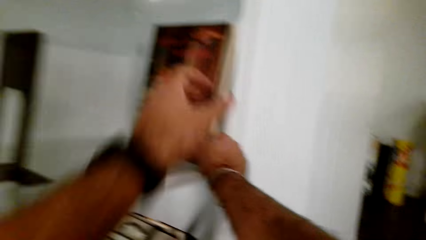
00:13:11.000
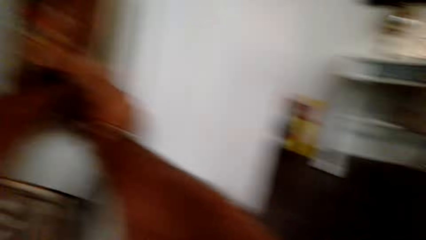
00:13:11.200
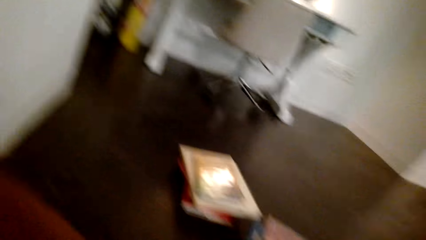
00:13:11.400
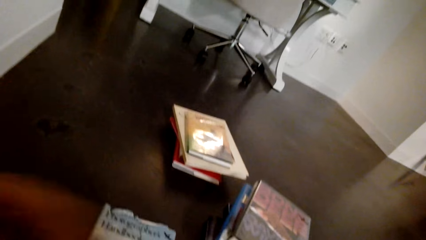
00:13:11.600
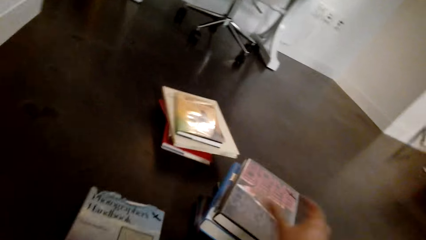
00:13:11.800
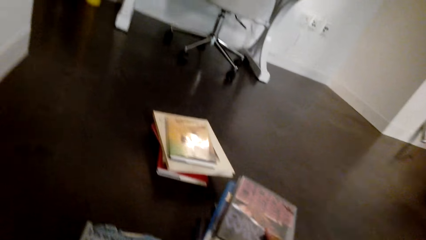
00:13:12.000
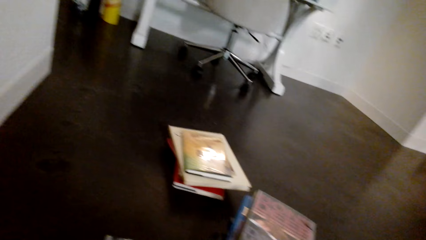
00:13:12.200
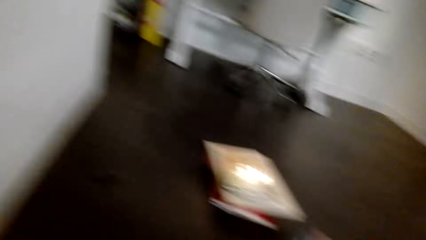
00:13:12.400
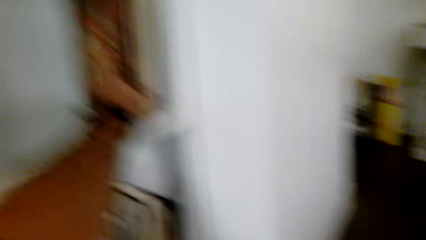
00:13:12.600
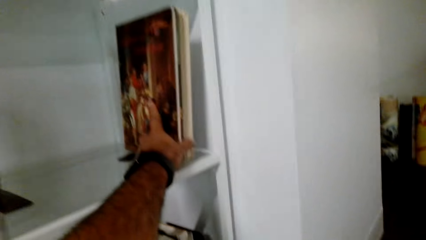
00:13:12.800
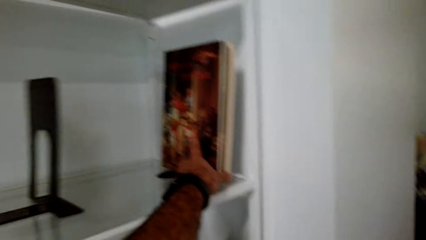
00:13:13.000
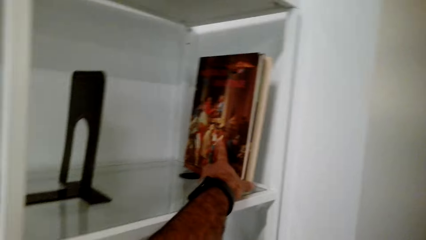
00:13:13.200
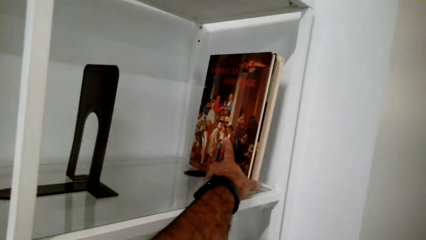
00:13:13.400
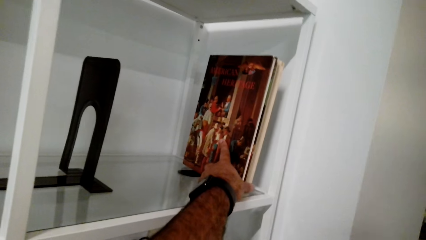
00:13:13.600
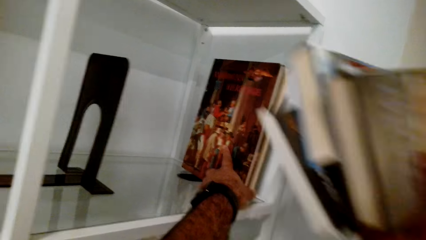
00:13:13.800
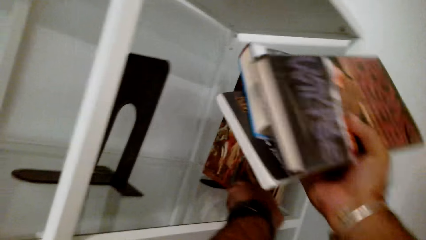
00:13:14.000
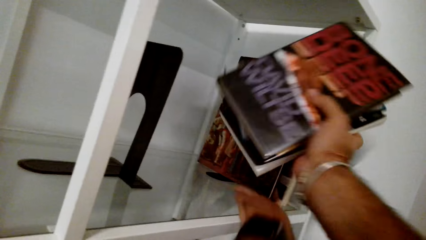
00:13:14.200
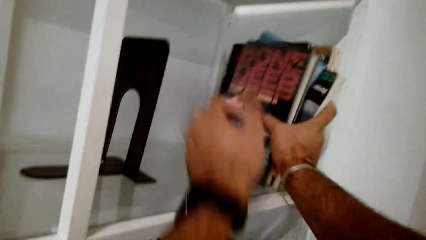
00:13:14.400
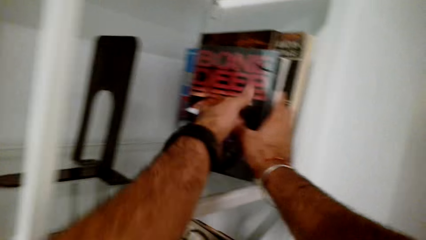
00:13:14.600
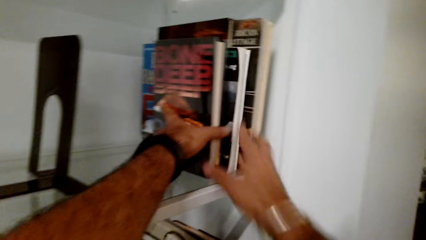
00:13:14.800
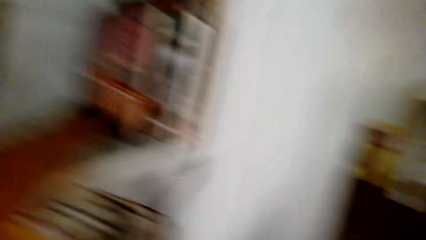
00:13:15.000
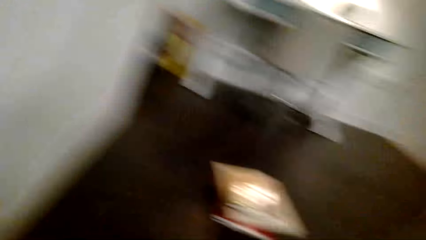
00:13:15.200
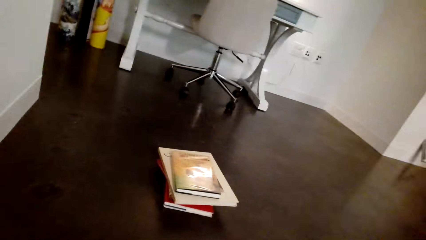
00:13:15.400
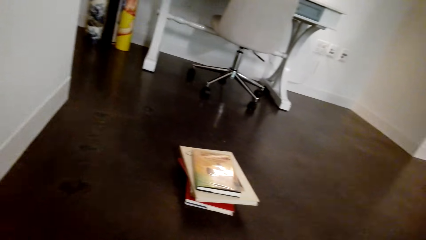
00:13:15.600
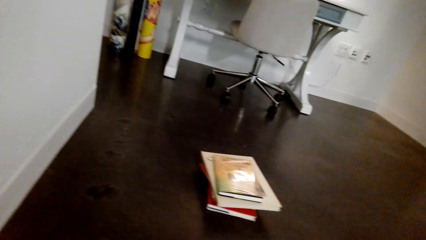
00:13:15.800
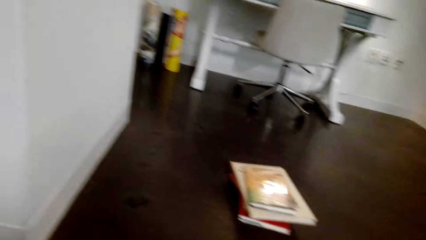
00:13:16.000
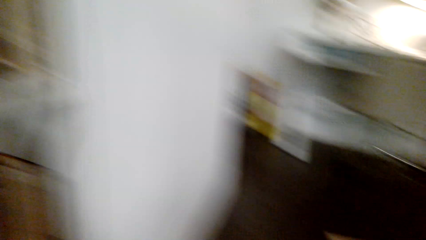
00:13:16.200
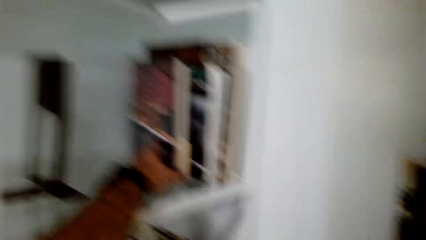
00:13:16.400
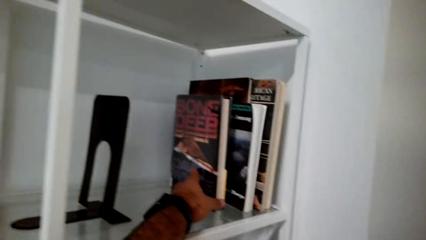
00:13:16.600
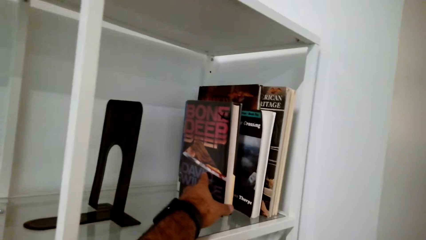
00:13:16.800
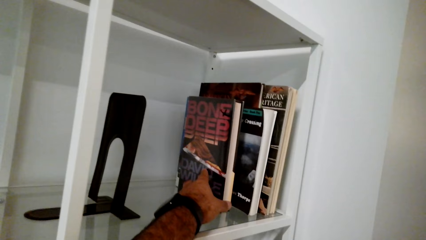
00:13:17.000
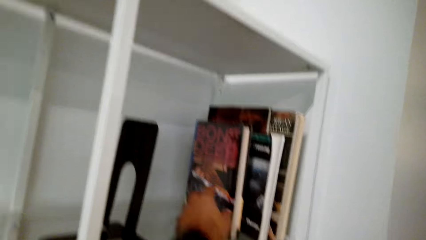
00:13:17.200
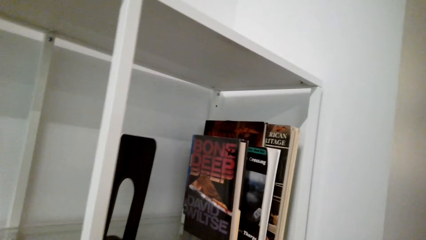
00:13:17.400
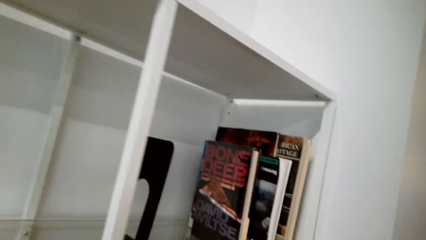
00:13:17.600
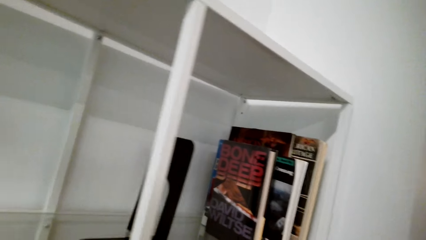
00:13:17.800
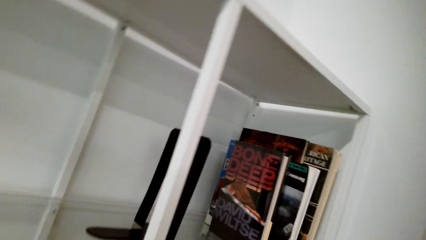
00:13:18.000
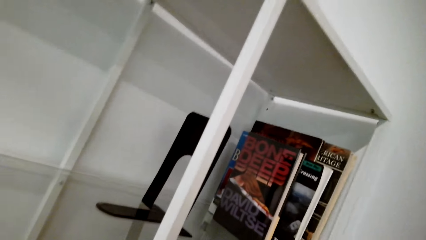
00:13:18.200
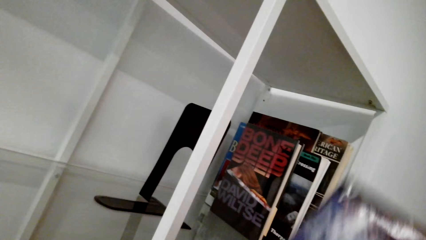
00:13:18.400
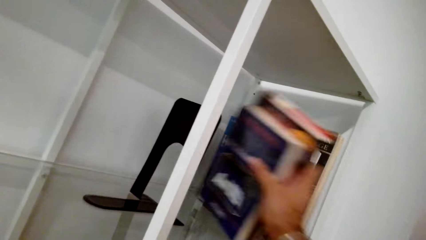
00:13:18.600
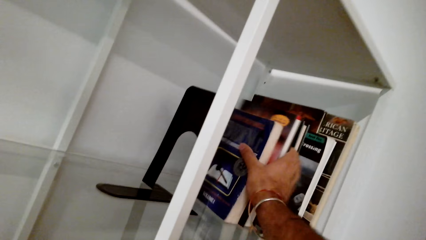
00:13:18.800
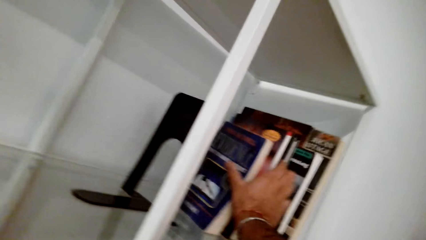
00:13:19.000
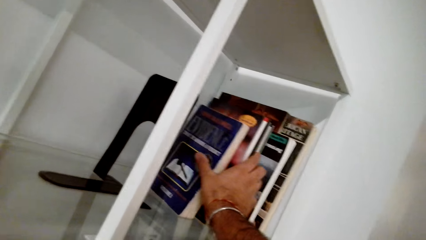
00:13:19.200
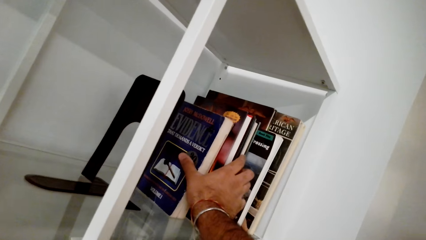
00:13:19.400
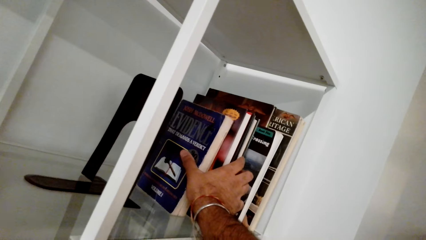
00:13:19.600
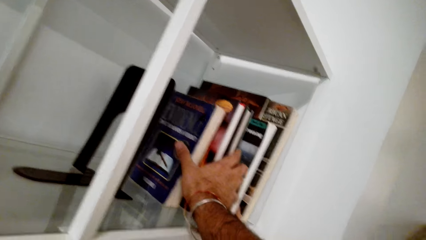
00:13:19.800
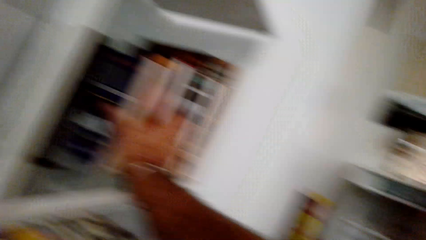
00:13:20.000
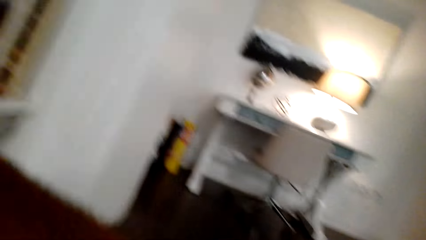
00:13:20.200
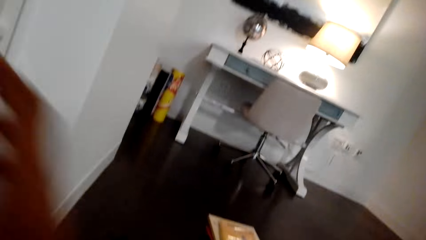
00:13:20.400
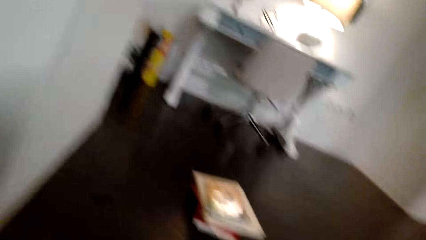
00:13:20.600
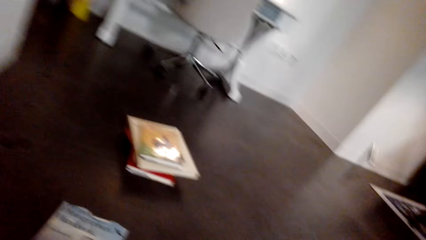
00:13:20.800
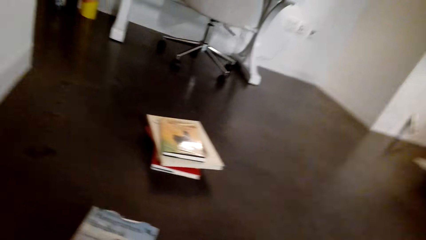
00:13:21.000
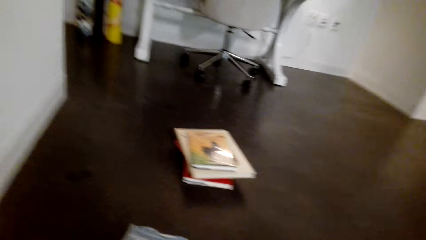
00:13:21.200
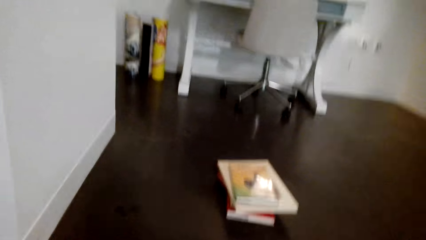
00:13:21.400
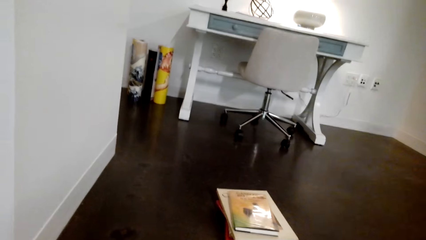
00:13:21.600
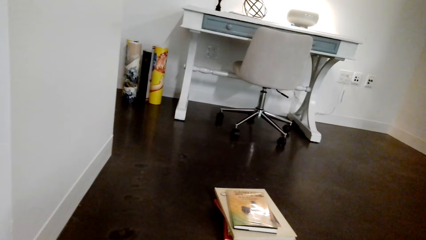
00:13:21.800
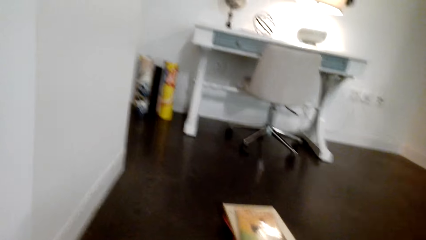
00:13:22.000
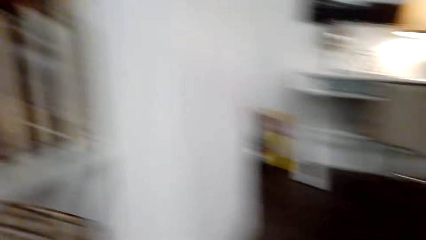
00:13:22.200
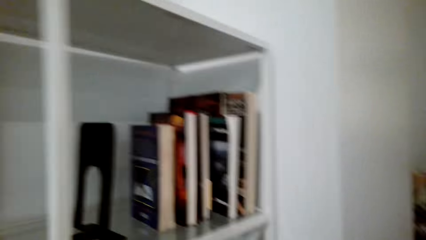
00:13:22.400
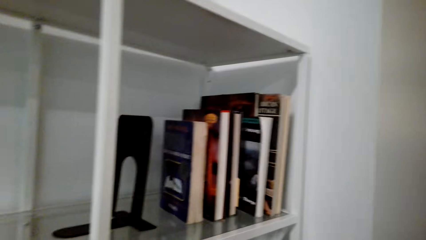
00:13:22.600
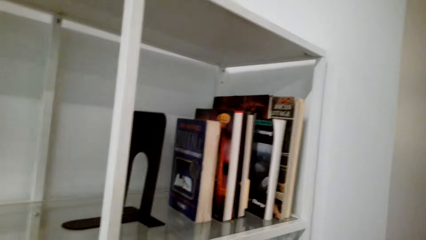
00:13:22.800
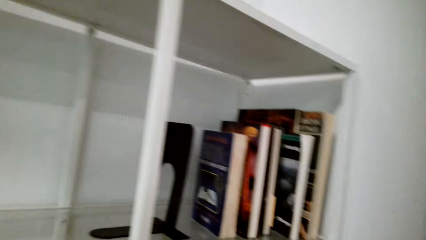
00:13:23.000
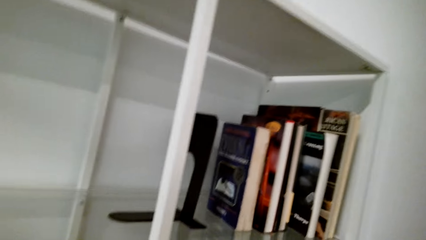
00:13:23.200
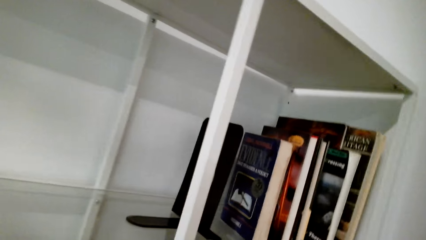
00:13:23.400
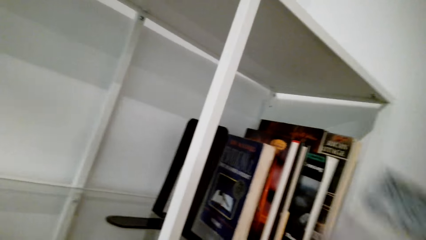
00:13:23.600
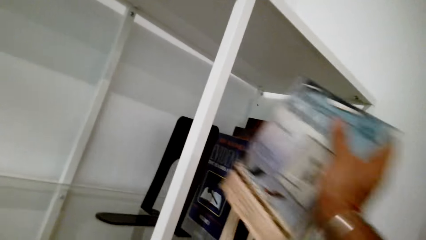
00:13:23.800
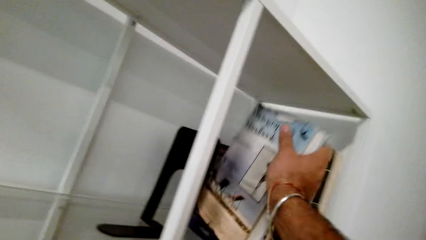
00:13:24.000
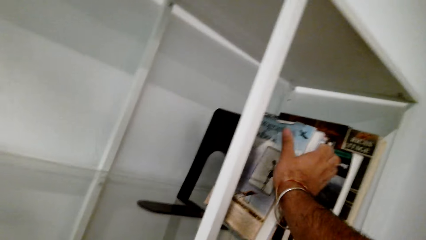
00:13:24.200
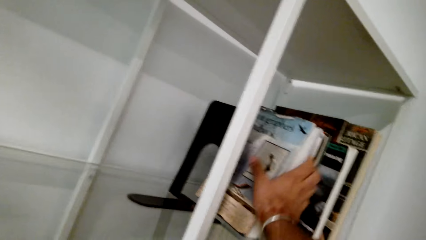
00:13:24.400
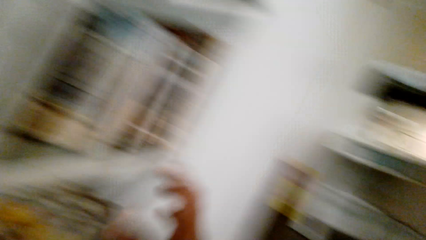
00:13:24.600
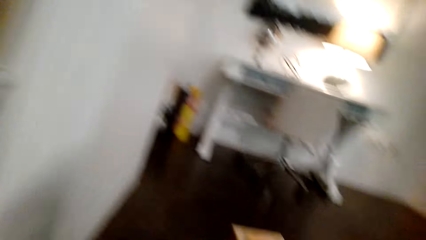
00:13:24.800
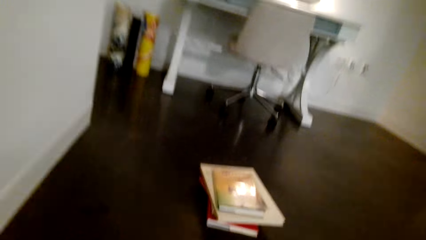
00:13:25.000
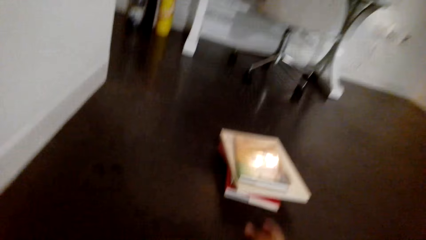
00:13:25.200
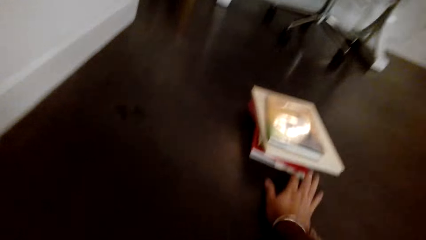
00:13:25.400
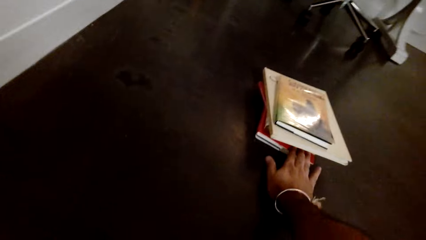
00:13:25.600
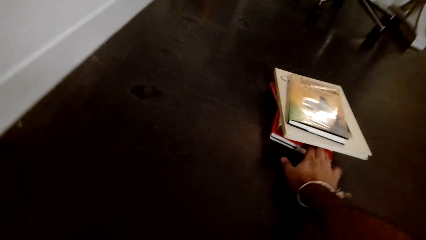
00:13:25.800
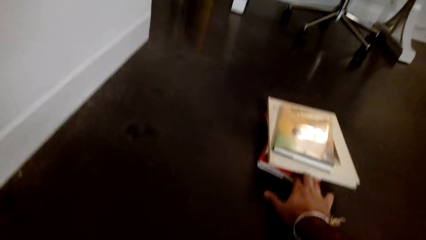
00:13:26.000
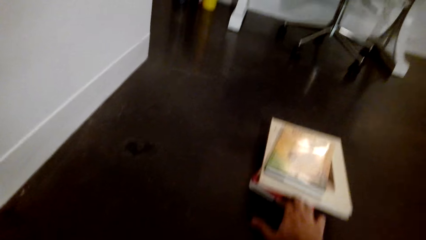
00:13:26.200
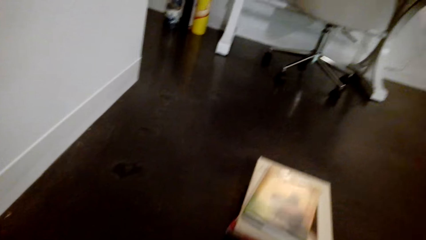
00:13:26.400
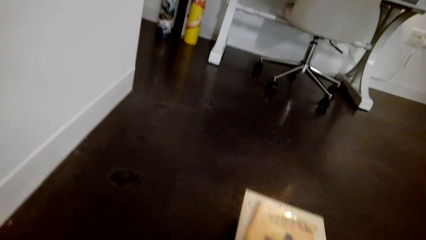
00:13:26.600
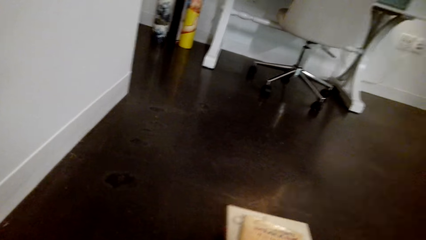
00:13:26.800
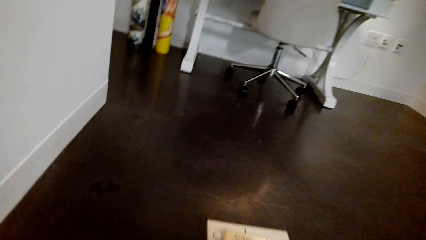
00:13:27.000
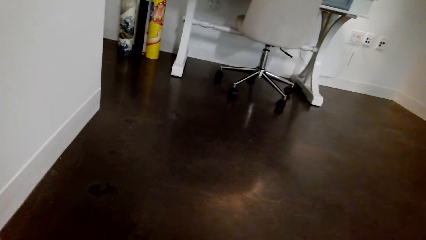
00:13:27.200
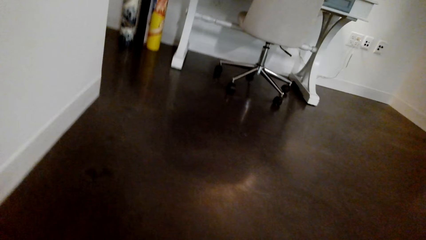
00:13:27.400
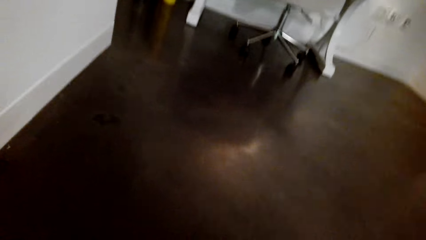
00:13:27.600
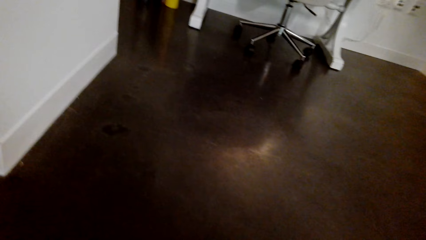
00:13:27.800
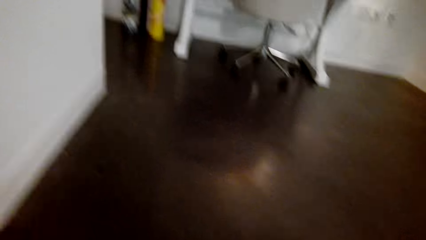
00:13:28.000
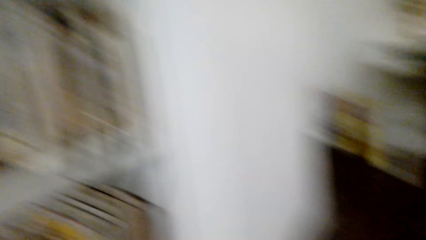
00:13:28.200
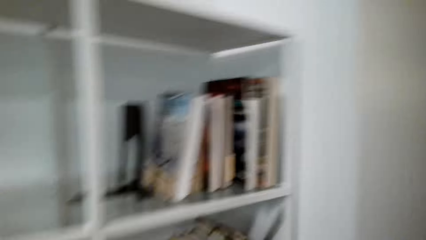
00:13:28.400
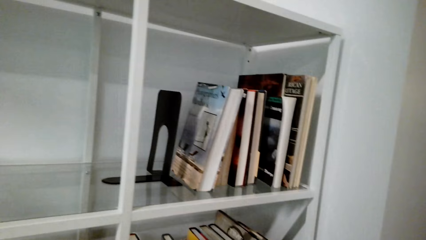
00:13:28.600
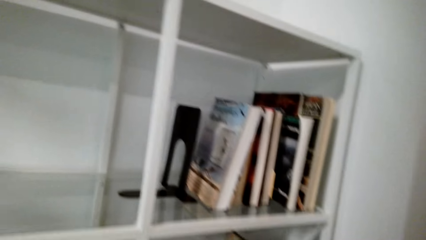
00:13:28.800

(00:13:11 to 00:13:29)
The camera wearer picks the books from the table. They arrange the books in the shelf. They pick the books from the table. They arrange the books in the shelf. They pick the books from the table. They arrange the books in the shelf. They pick the books from the table.
